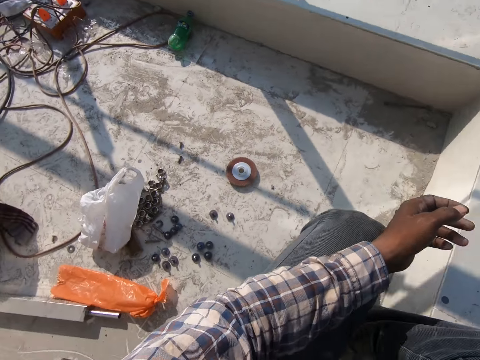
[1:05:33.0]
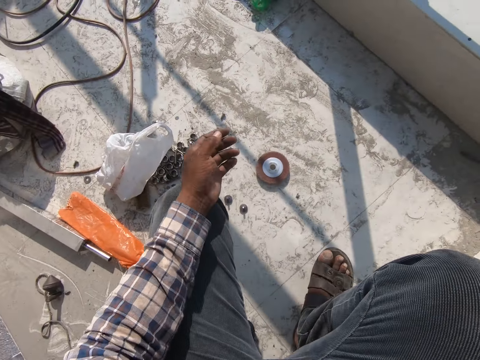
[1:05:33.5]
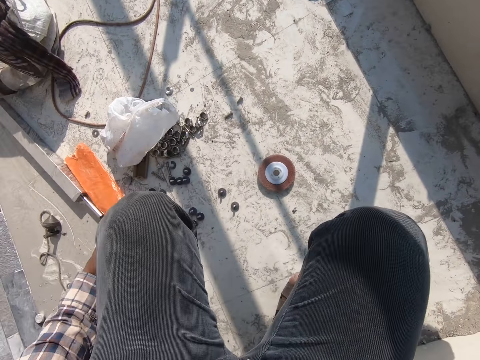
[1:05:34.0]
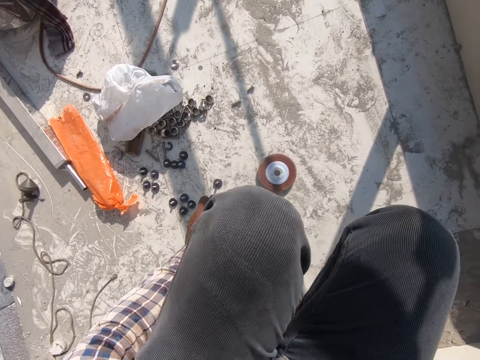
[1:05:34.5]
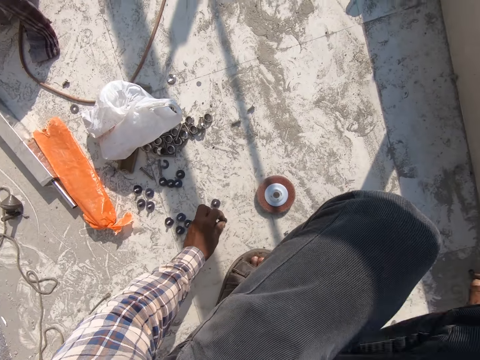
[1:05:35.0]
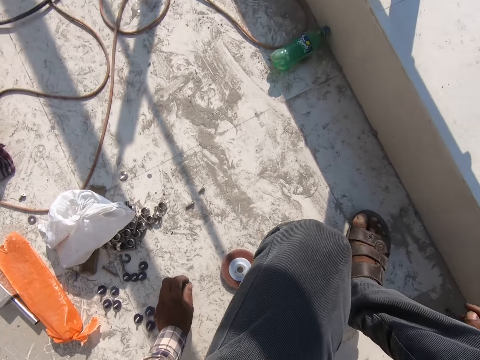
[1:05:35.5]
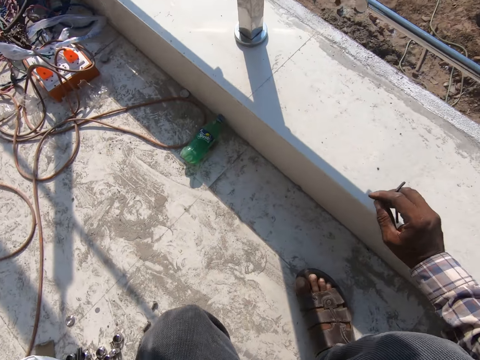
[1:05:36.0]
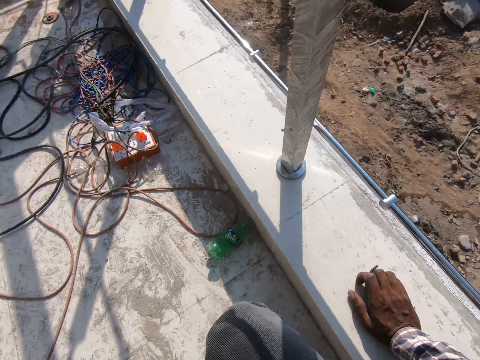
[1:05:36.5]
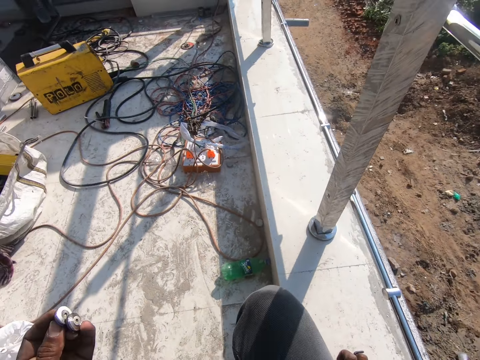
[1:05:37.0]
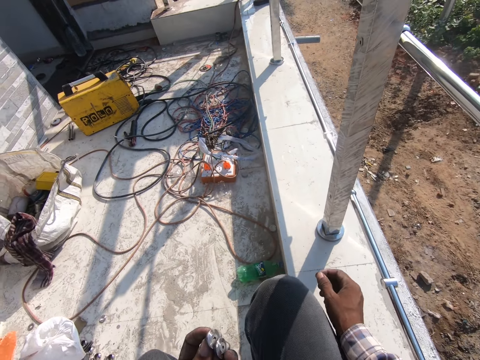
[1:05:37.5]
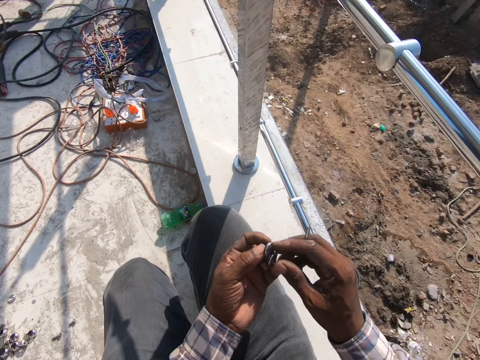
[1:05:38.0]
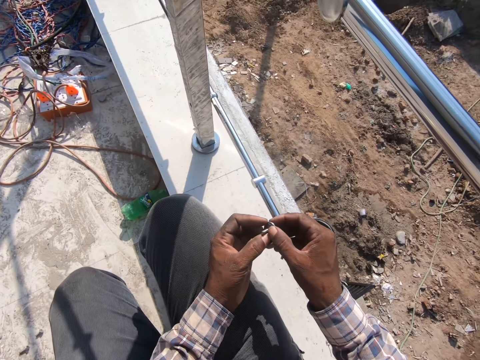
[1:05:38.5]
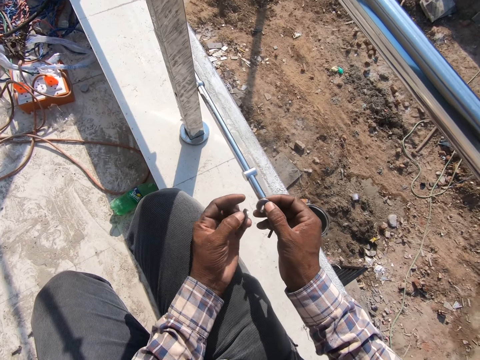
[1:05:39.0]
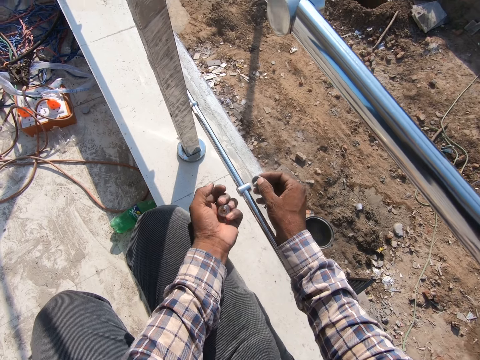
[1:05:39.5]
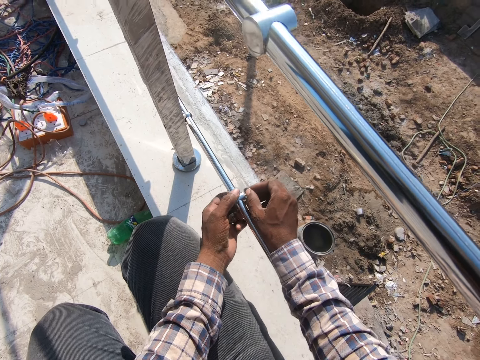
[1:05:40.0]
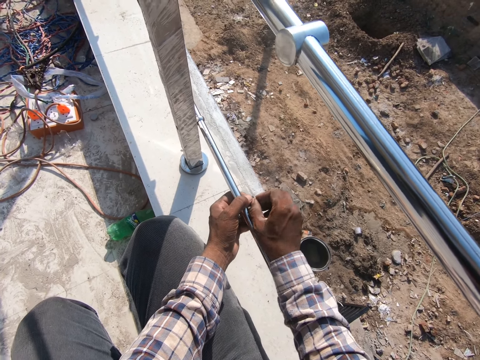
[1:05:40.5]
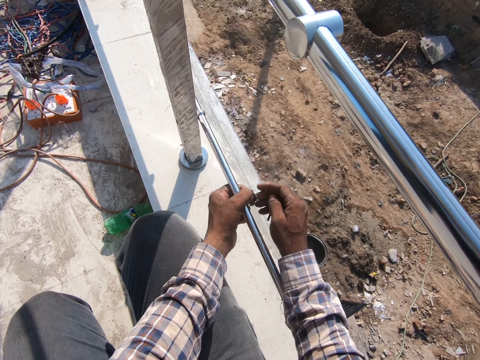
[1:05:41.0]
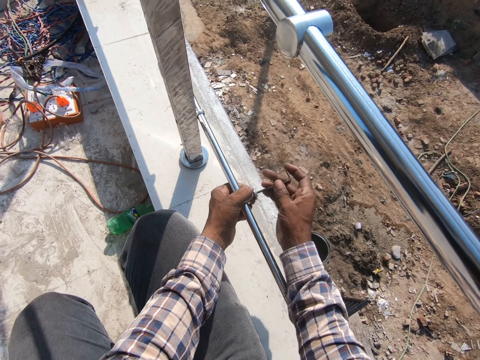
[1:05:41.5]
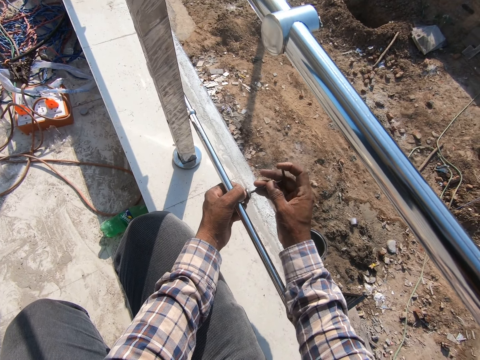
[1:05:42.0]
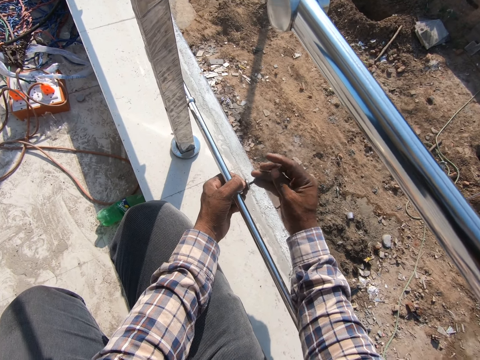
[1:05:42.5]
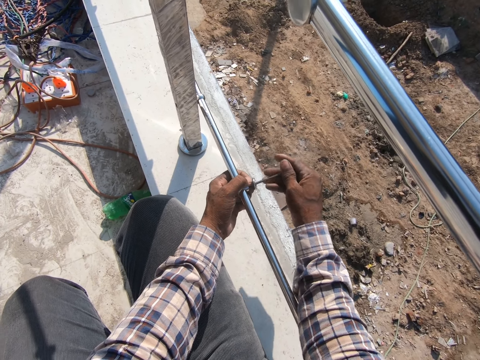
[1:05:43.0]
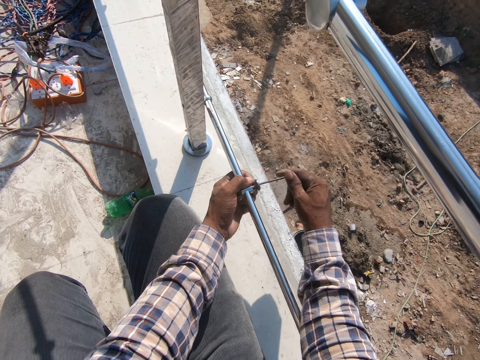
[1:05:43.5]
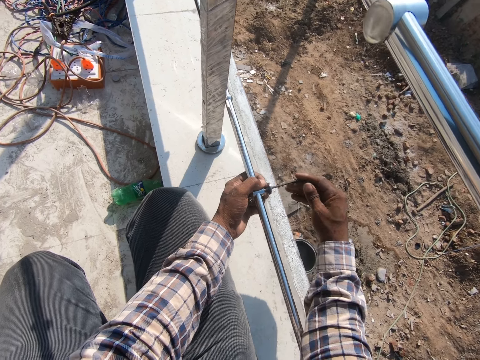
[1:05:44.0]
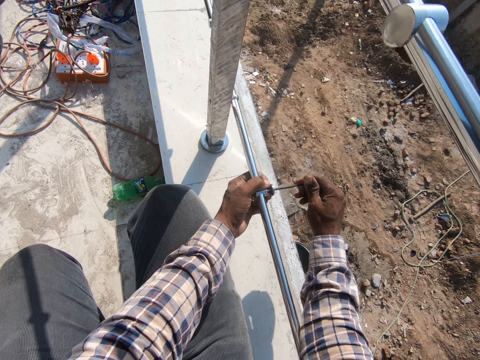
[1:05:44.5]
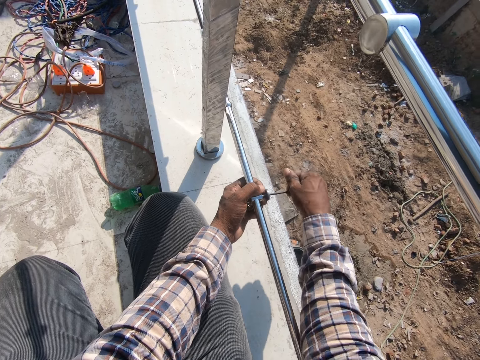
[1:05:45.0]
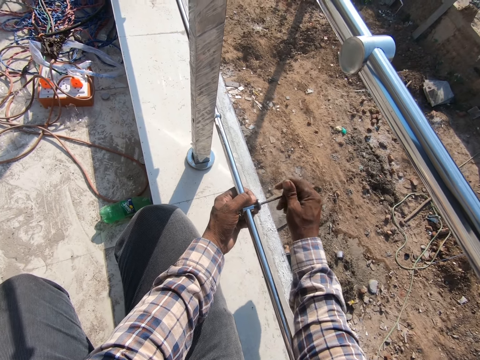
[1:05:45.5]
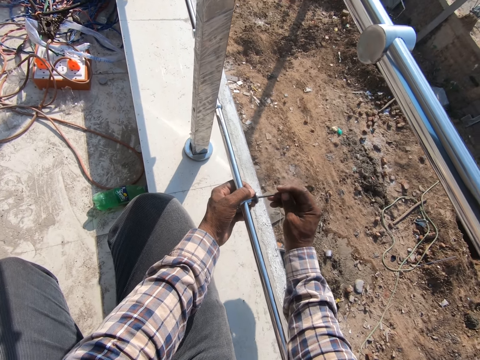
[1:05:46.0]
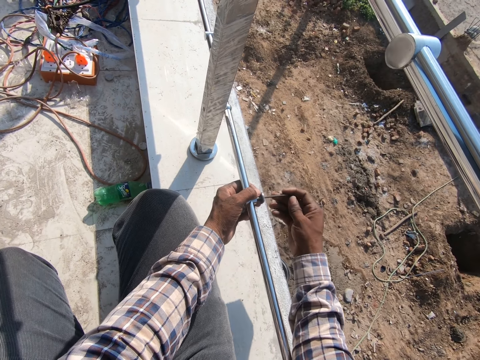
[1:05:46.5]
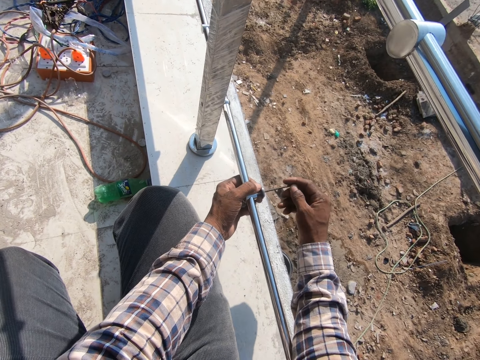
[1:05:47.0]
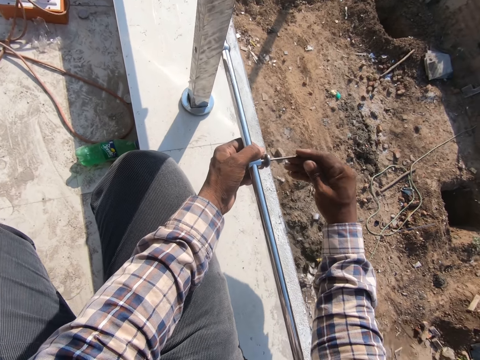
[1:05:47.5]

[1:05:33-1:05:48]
The camera wearer picks up more bolts from the floor. They sit on the slab. They fasten the bolts with nuts on the metal rails. They tighten something.

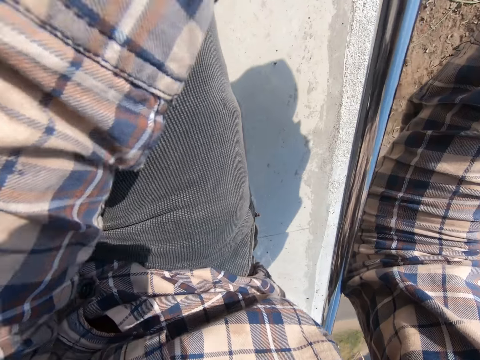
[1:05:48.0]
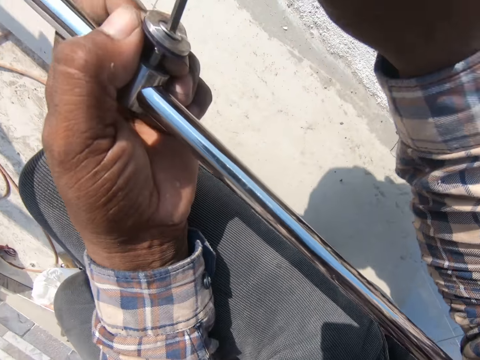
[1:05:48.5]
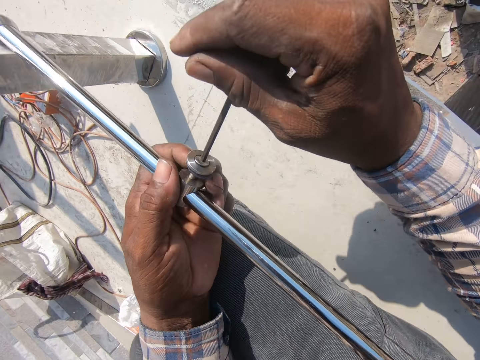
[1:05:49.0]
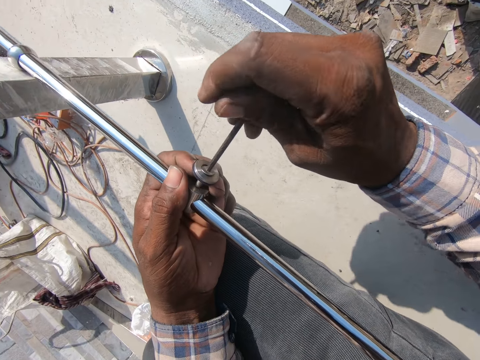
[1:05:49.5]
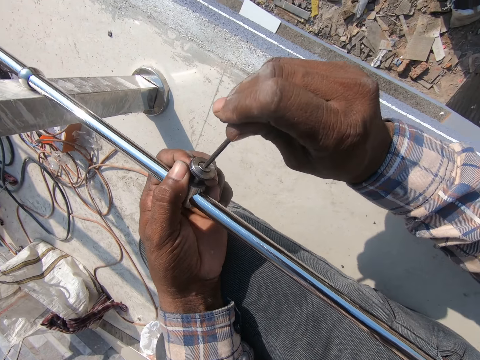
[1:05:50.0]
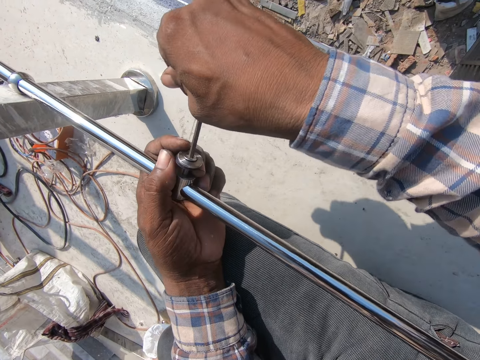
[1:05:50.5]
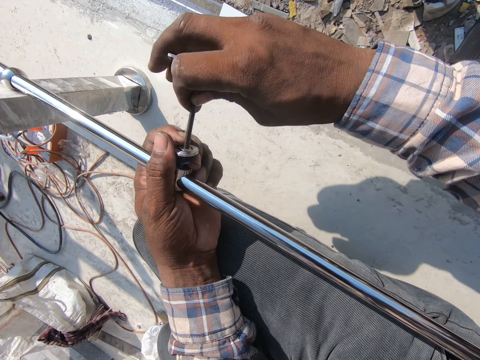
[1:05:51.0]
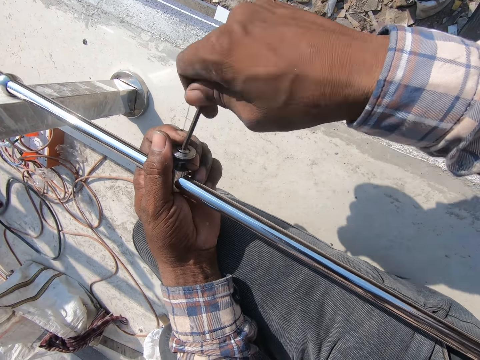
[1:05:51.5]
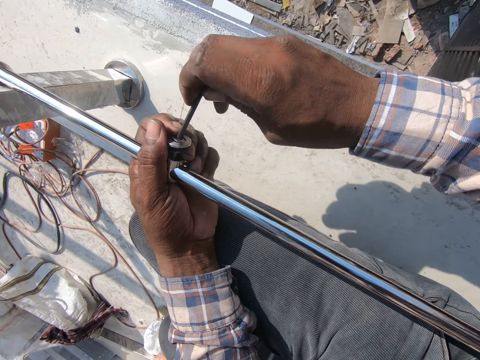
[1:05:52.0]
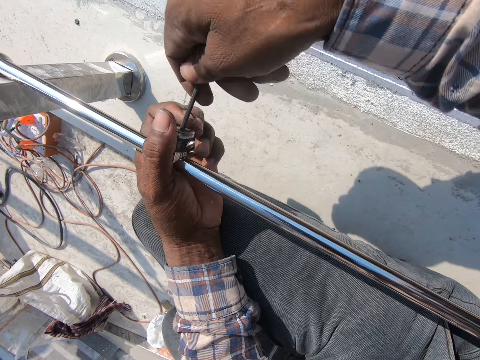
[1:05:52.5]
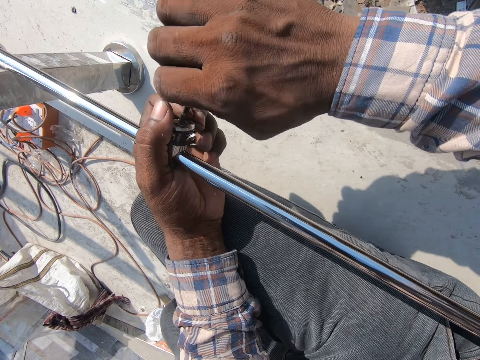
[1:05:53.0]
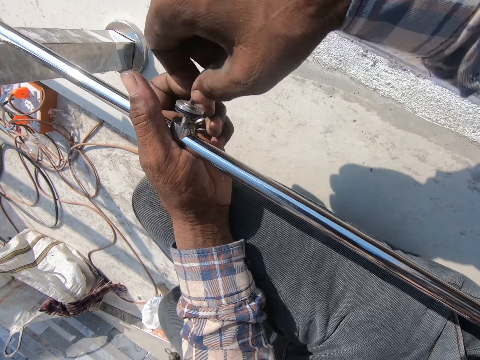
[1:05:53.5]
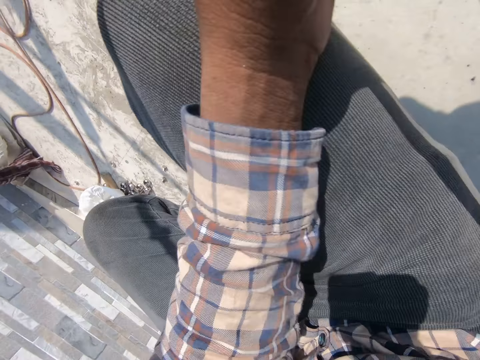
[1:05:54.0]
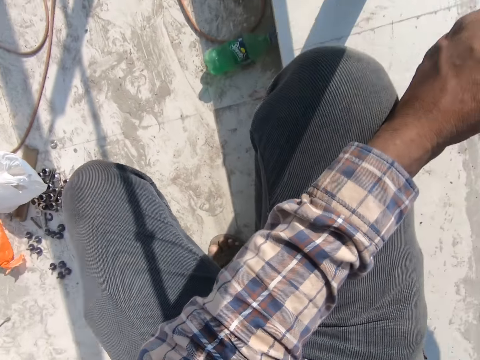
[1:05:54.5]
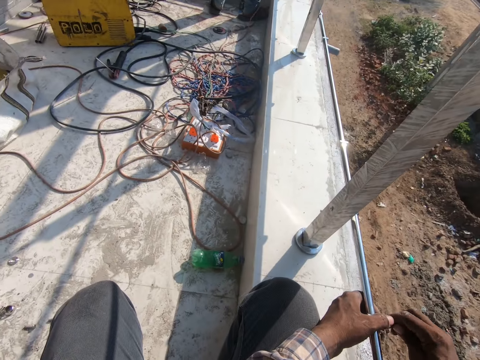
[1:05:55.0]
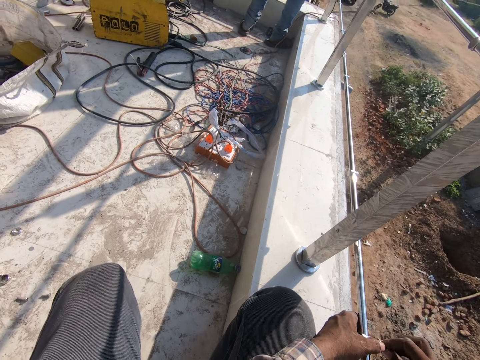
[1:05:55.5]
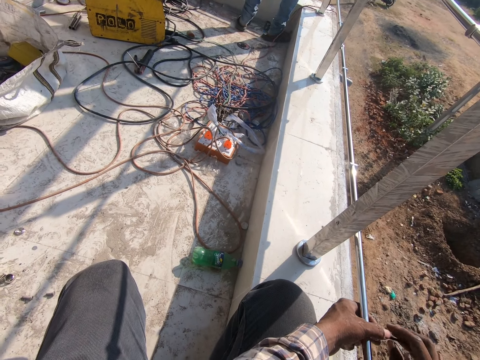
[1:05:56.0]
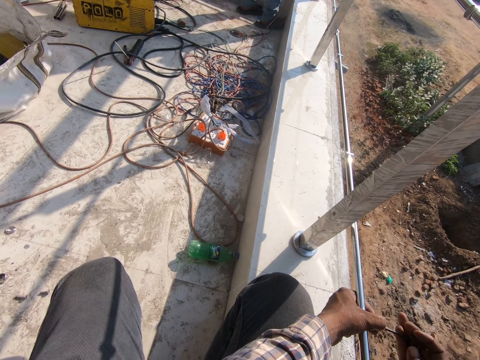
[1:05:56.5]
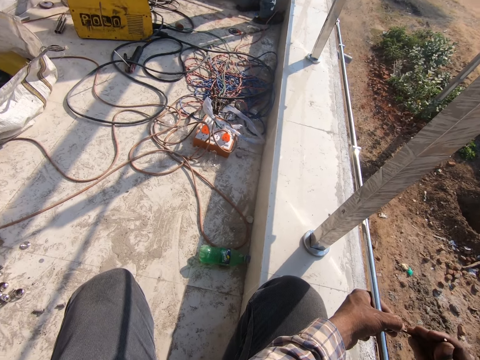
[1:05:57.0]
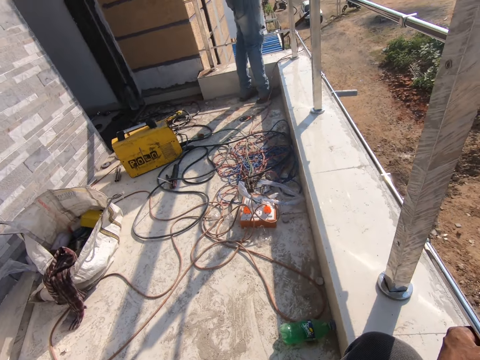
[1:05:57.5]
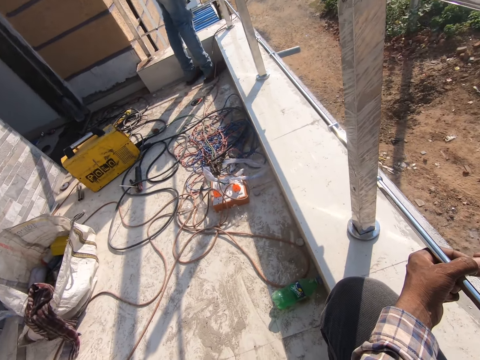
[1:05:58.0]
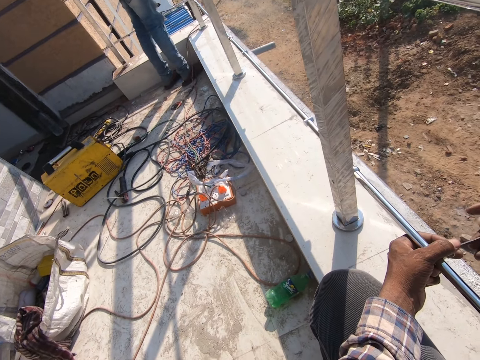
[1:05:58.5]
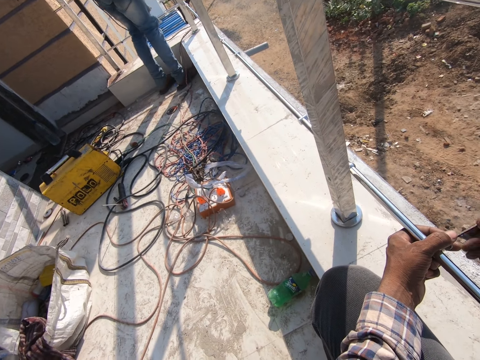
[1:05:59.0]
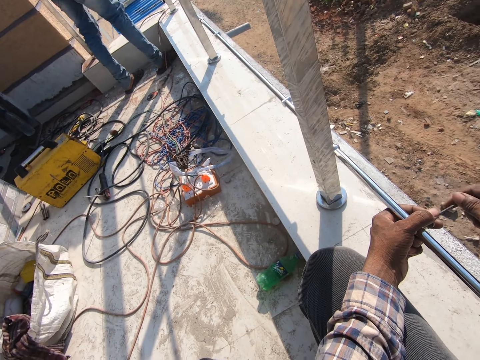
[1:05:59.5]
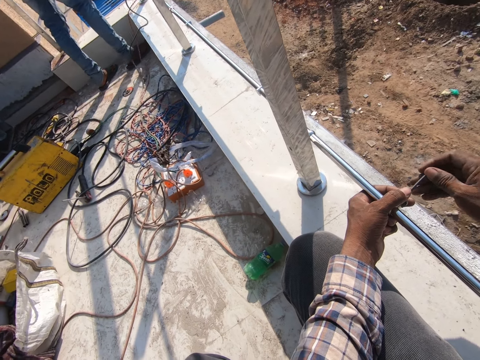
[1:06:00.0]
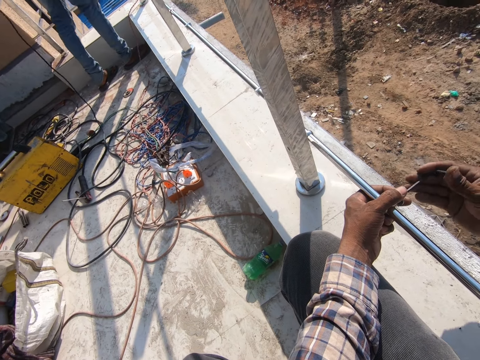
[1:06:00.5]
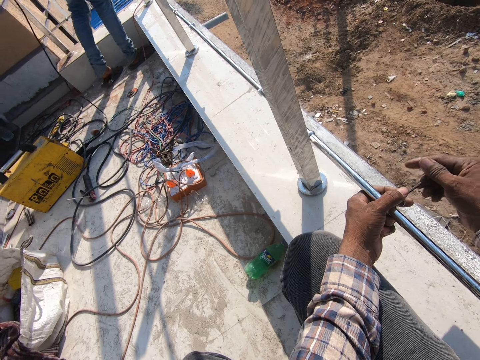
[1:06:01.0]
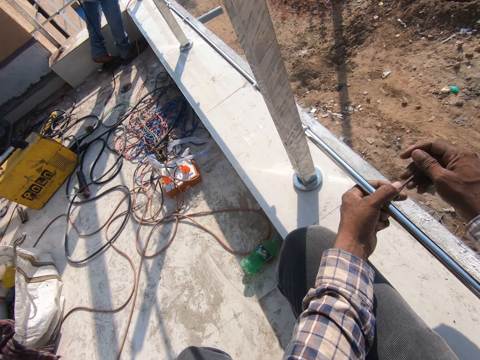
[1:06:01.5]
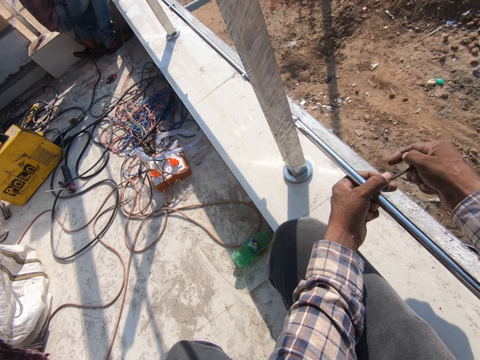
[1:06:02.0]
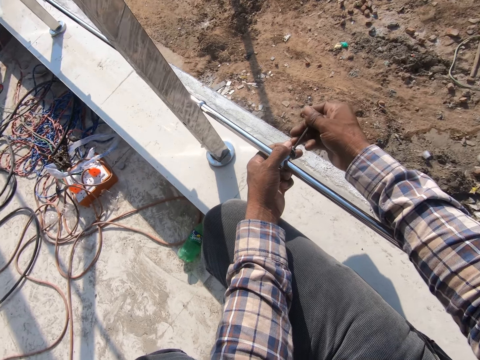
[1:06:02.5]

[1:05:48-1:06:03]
The camera wearer walks around. They look around.
